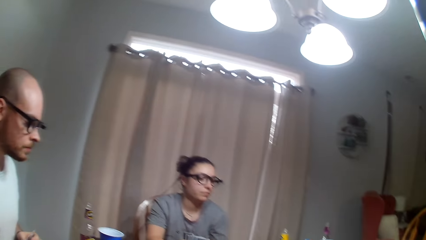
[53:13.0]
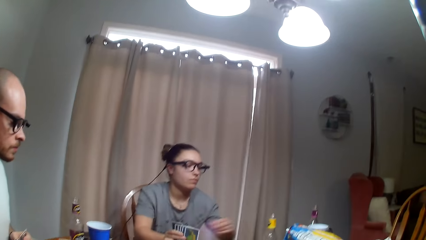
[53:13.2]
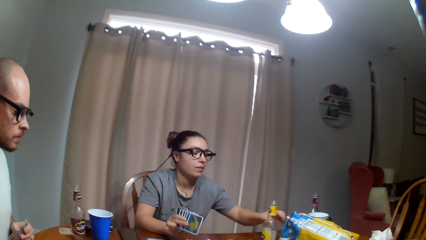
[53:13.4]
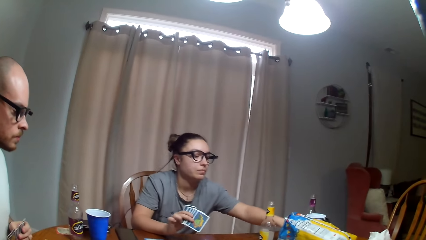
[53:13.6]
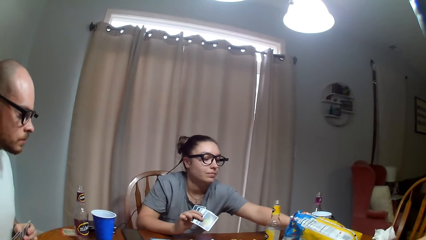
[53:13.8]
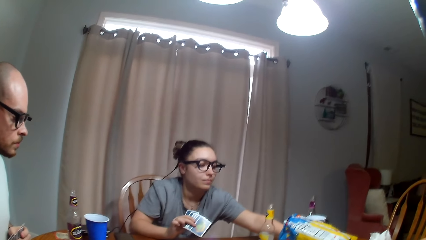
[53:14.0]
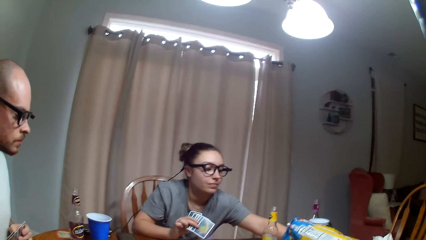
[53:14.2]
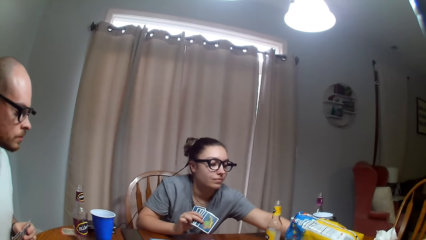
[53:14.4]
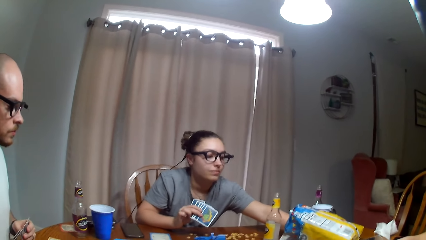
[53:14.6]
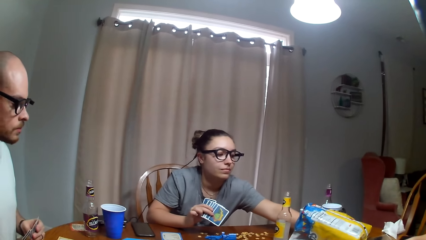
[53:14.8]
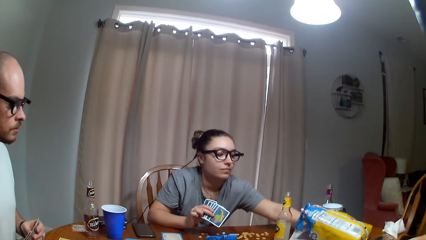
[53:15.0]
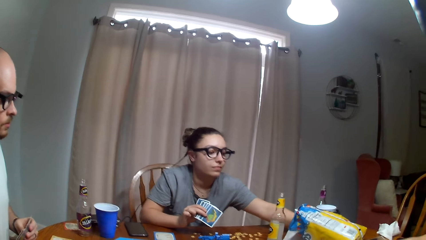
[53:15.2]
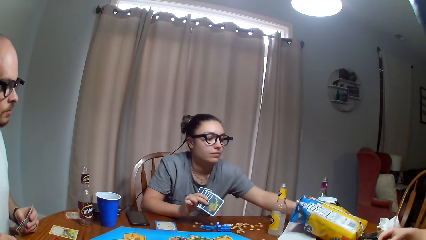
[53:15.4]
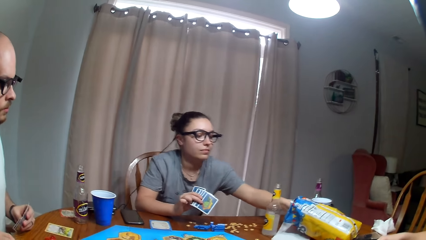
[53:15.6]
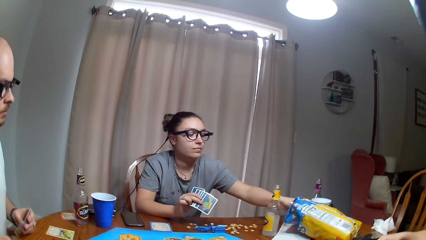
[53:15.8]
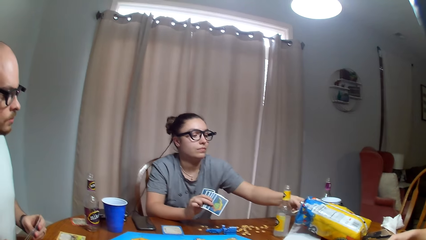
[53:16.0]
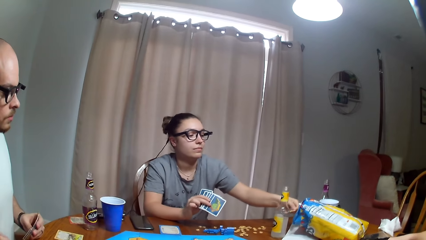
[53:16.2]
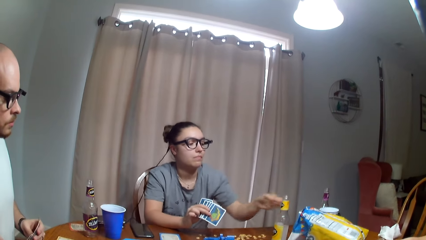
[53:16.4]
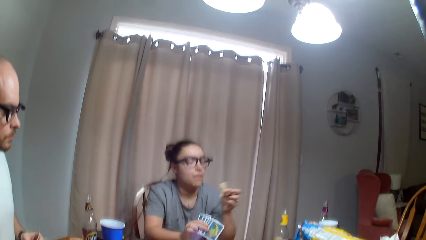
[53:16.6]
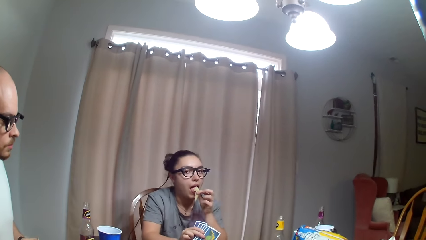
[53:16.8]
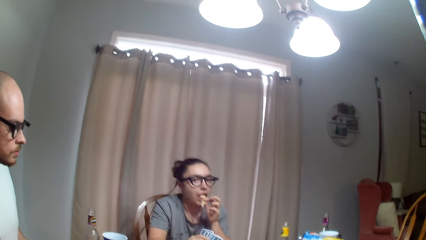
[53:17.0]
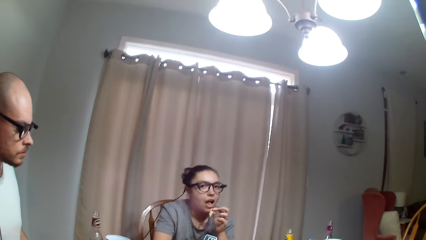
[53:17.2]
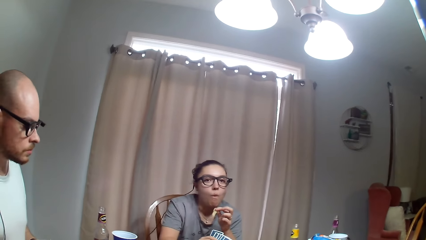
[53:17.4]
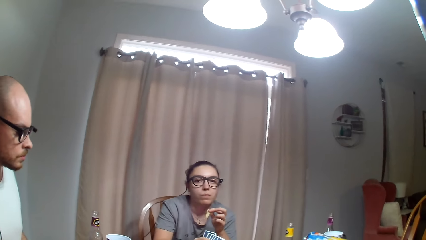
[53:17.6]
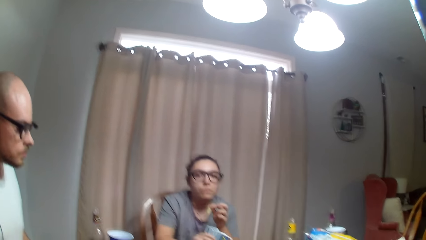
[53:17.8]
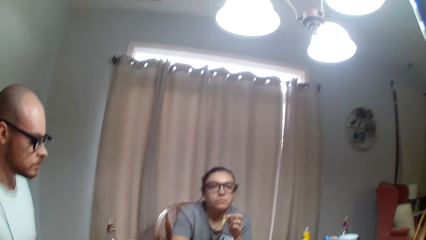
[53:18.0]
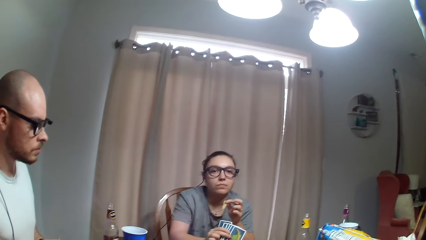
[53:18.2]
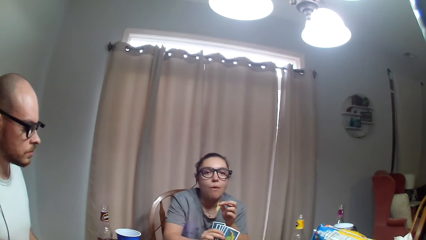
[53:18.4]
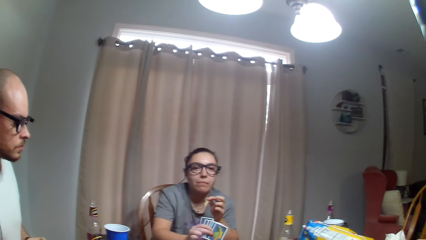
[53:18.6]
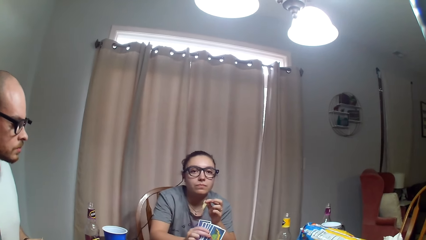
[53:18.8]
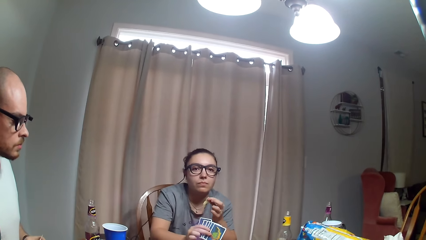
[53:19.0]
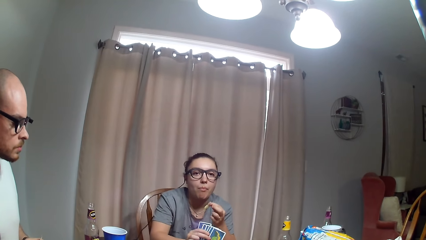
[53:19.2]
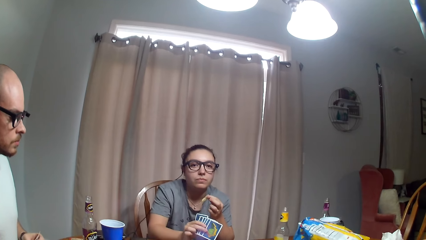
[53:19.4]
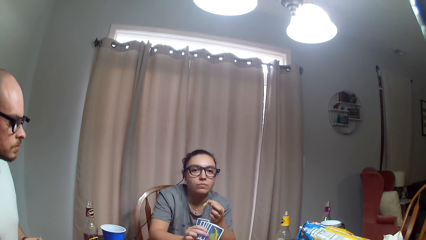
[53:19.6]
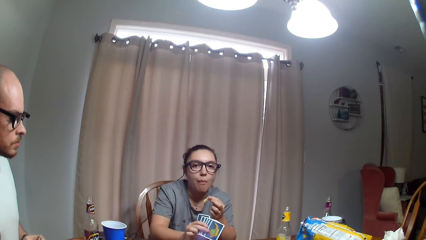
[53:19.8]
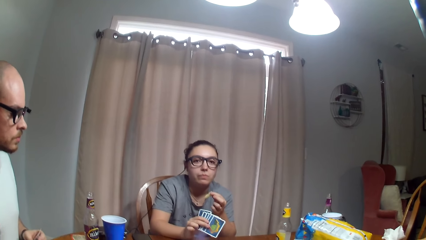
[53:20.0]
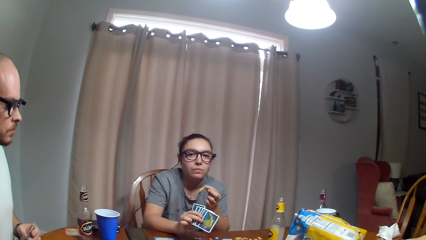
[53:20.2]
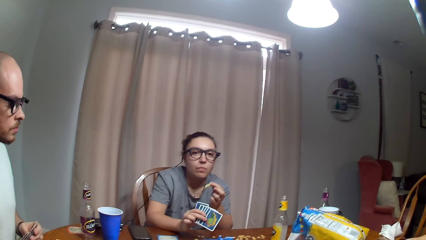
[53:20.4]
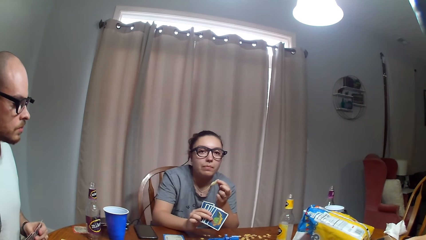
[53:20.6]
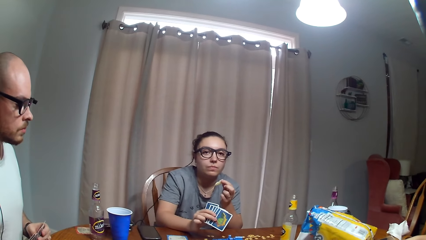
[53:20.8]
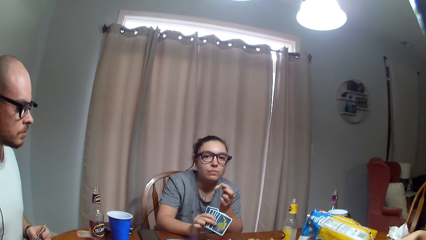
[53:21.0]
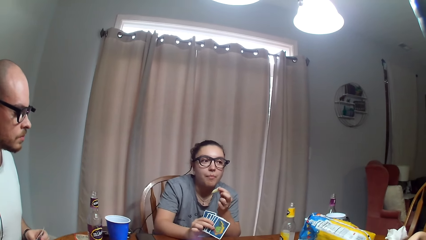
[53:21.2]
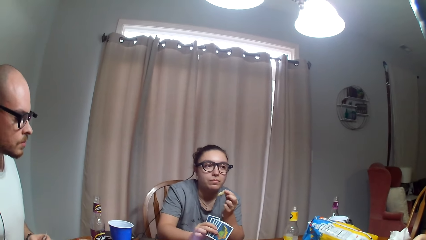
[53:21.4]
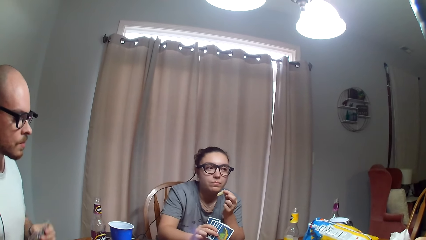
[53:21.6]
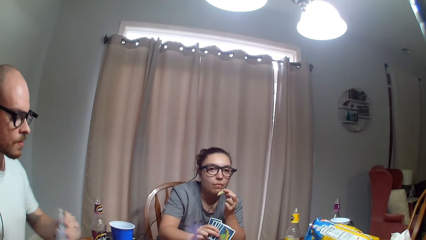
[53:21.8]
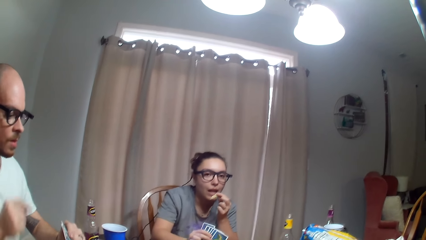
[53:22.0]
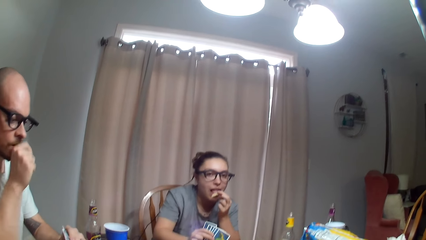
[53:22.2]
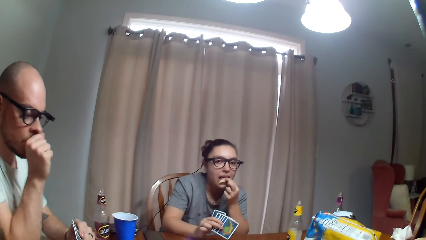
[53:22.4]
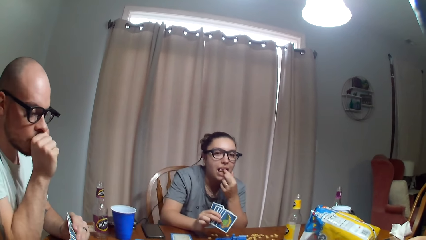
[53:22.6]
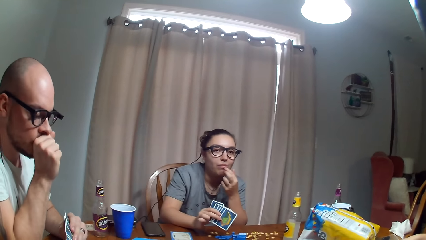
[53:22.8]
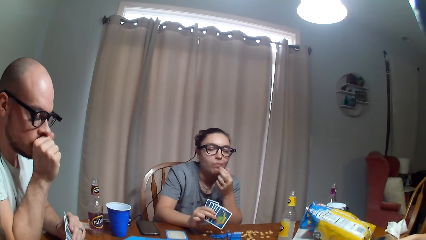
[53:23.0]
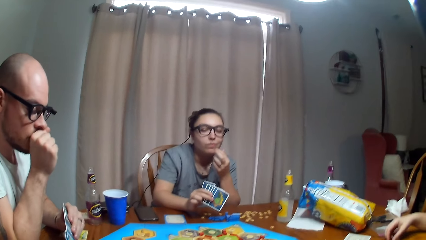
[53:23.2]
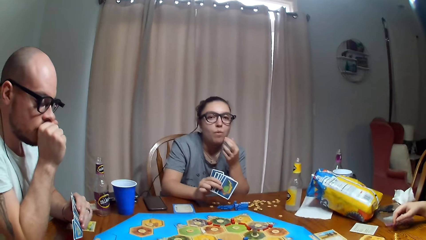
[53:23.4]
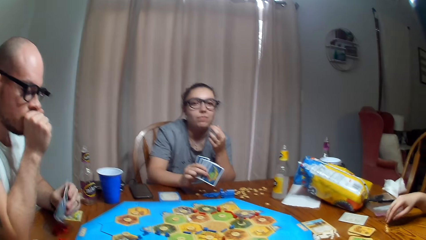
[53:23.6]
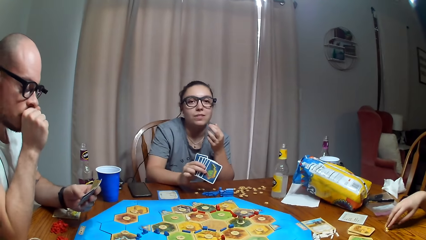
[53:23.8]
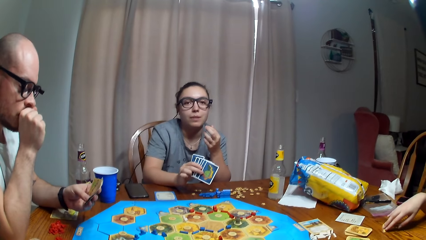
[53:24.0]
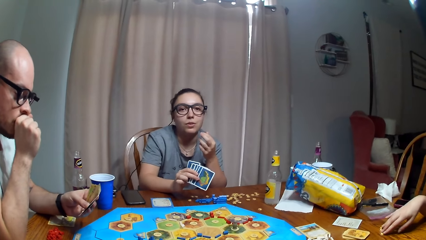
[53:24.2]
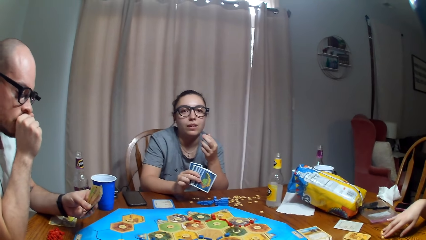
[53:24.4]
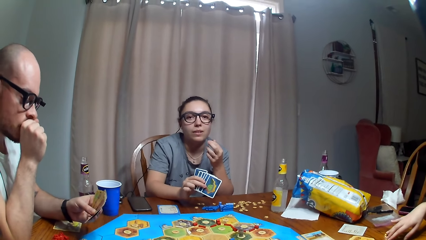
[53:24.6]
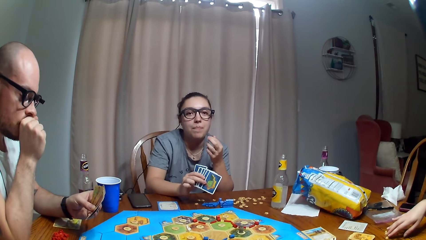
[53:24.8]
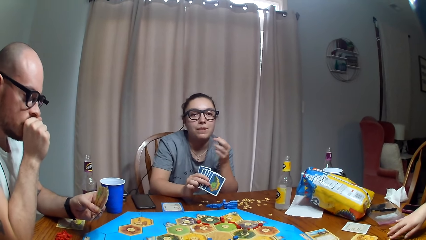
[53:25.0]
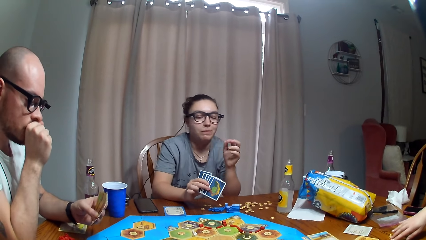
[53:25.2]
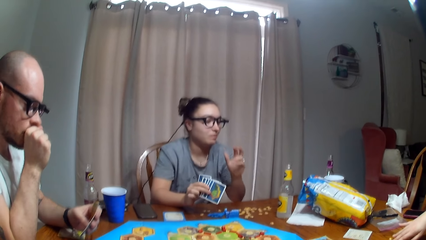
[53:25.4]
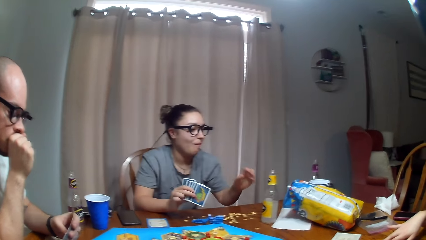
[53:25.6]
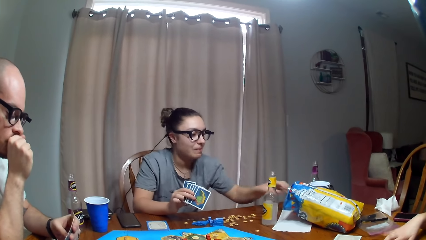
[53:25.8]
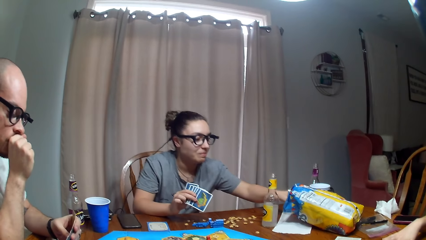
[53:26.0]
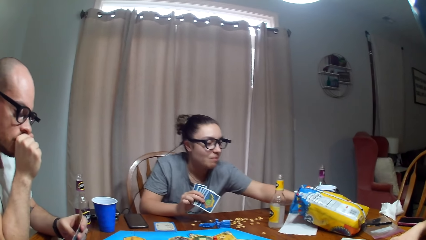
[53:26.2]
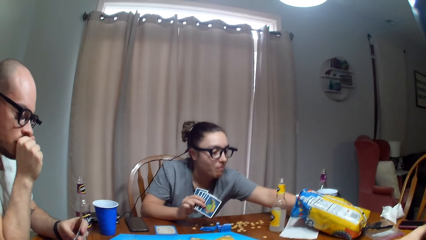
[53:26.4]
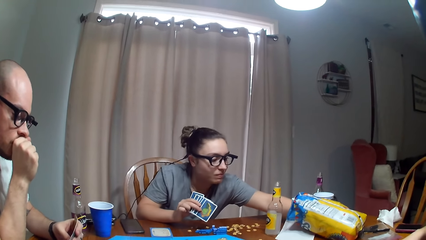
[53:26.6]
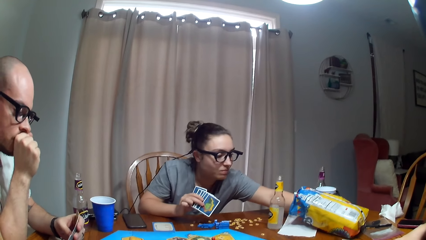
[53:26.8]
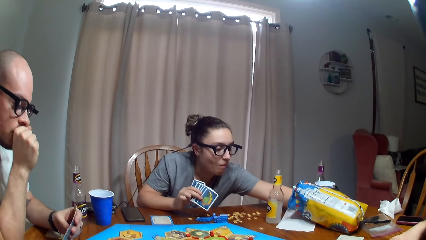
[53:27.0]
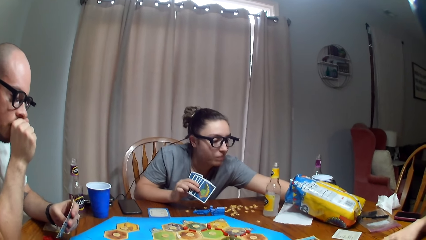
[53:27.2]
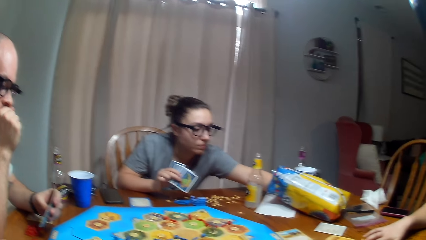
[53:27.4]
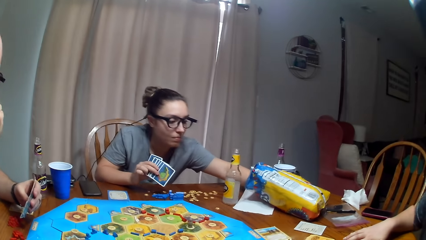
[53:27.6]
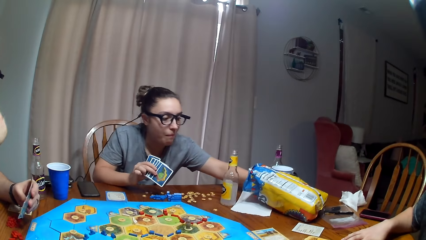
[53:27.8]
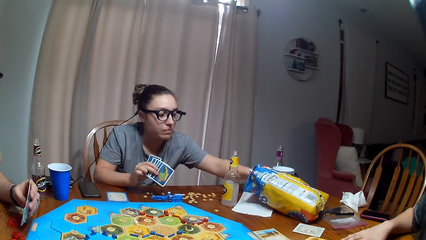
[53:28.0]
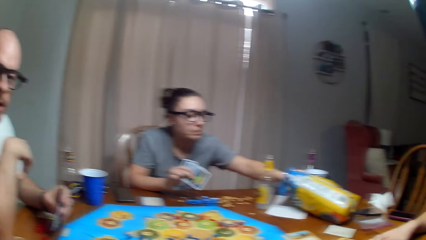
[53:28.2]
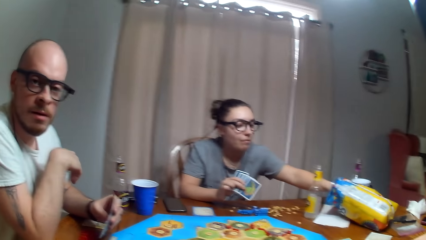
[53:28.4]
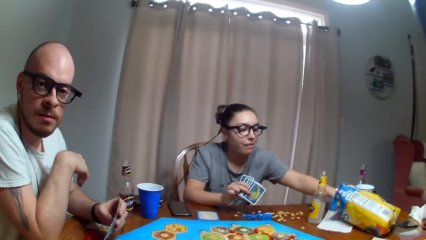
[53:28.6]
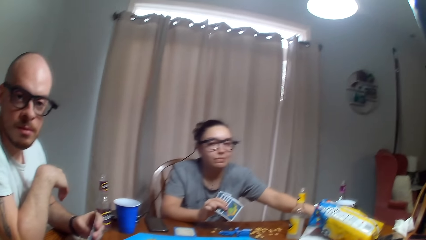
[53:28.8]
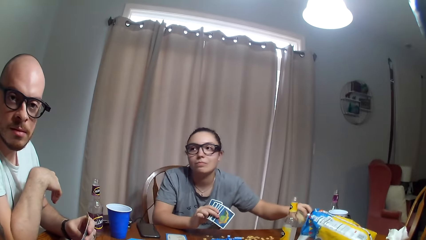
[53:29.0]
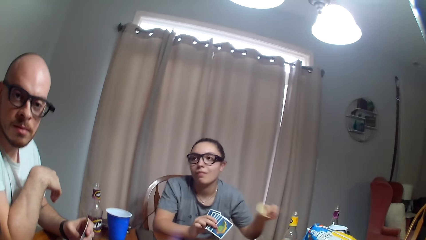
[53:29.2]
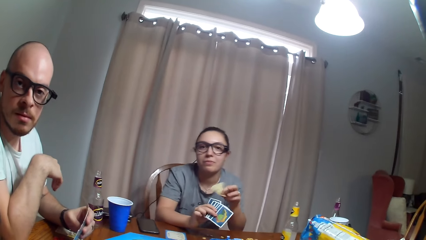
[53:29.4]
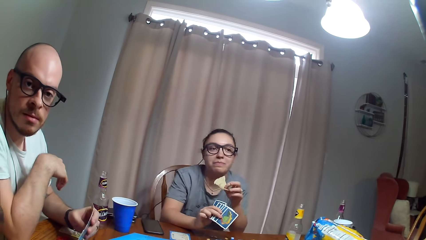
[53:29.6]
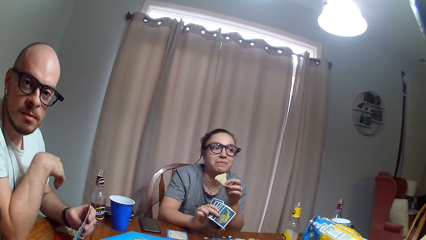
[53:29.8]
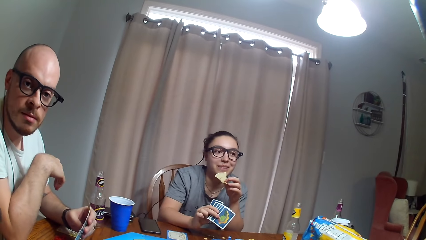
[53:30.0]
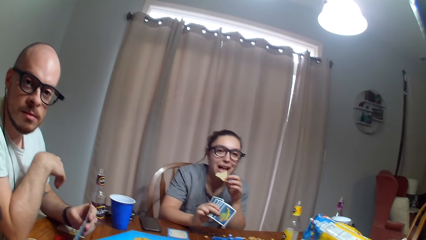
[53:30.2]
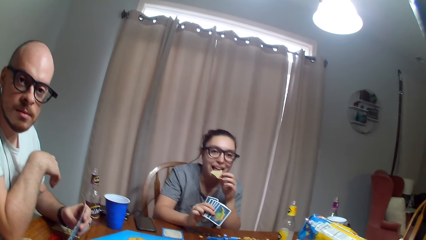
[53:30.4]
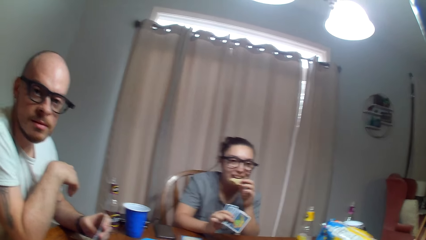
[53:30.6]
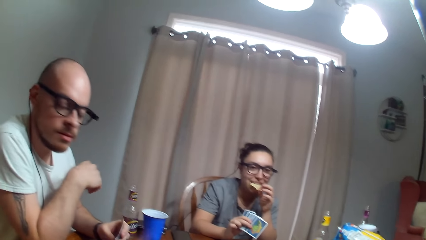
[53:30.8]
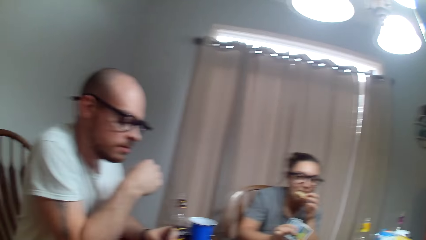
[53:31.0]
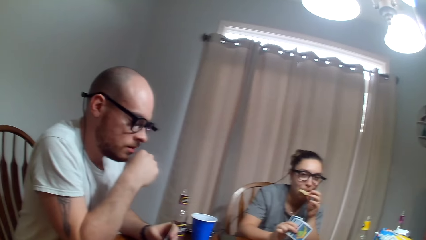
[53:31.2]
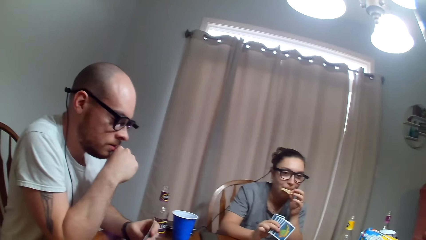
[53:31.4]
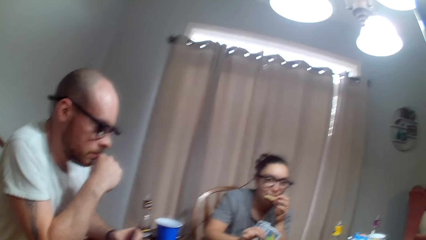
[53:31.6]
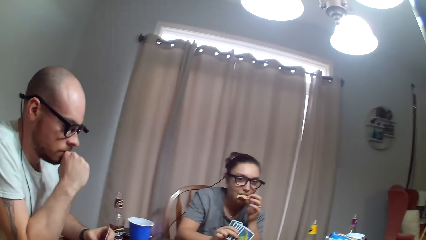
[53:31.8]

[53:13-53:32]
The camera wearer looks around. A woman picks the crisps. The woman removes her hand from the paper. The woman eats the crisps. The camera wearer interacts with the woman. The woman eats the crisps. A man covers his mouth with his fist. The man examines the playing cards. The woman picks the crisps. The woman puts her hand in the paper. The woman removes her hand from the paper. The woman eats the crisps.
